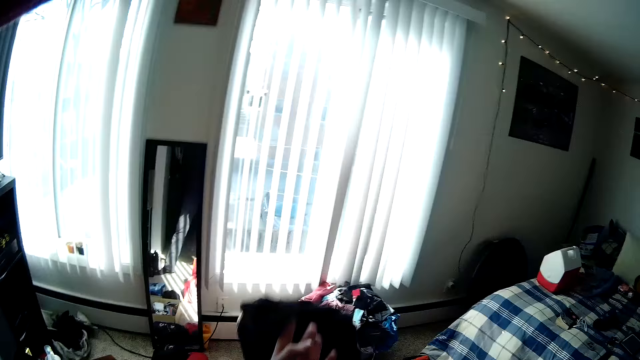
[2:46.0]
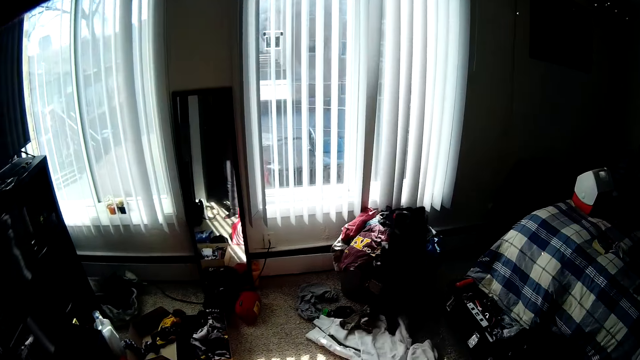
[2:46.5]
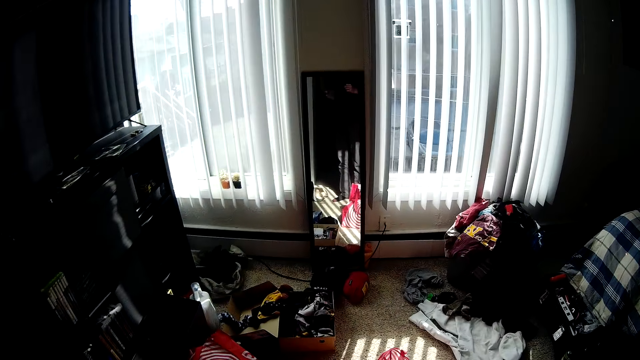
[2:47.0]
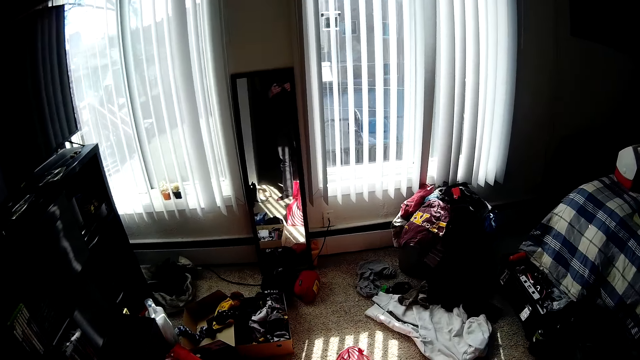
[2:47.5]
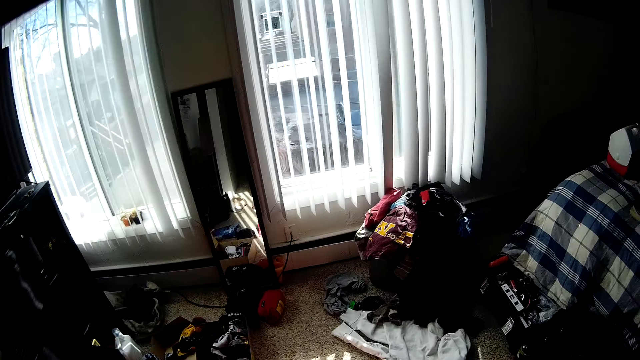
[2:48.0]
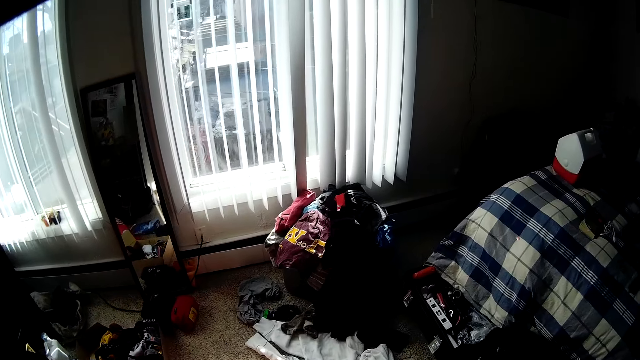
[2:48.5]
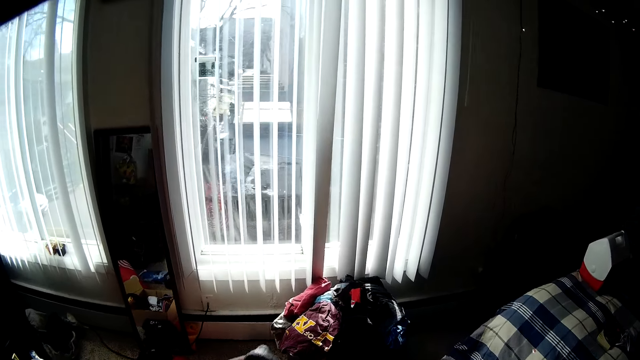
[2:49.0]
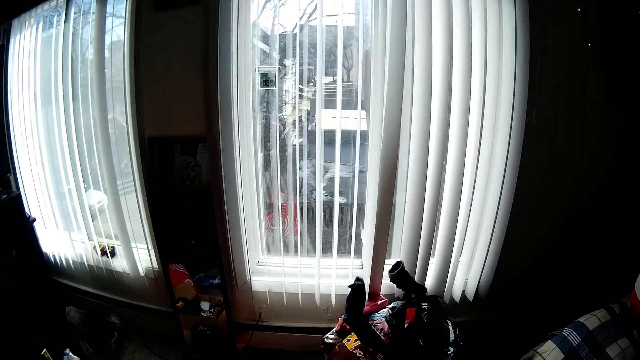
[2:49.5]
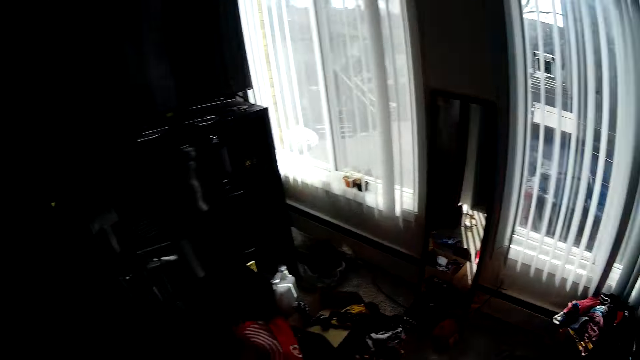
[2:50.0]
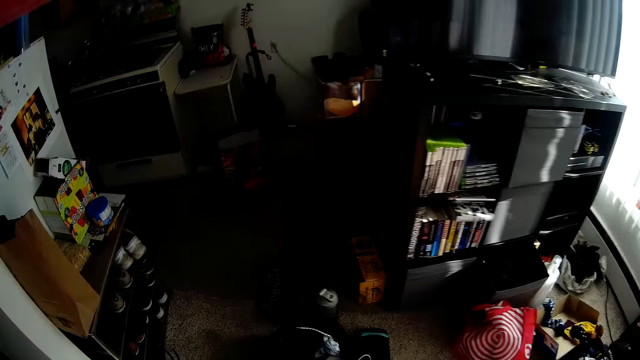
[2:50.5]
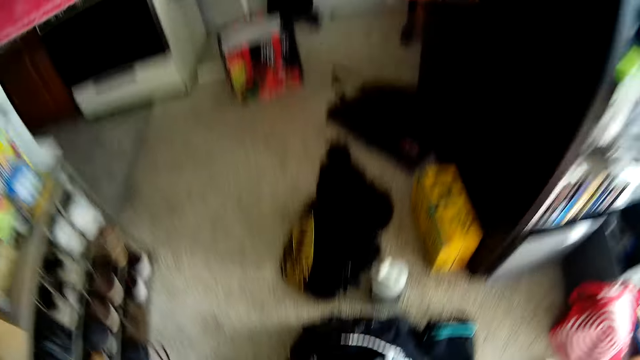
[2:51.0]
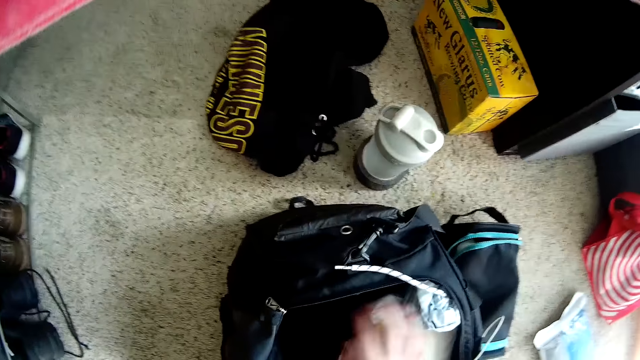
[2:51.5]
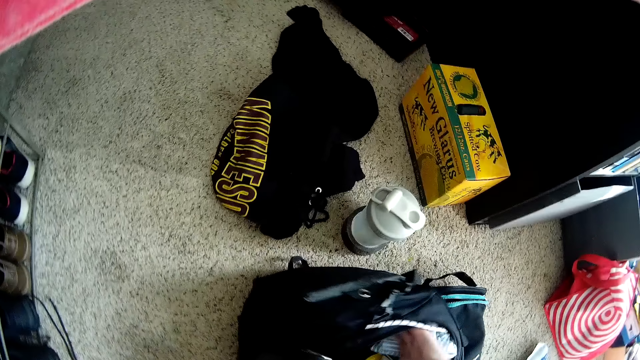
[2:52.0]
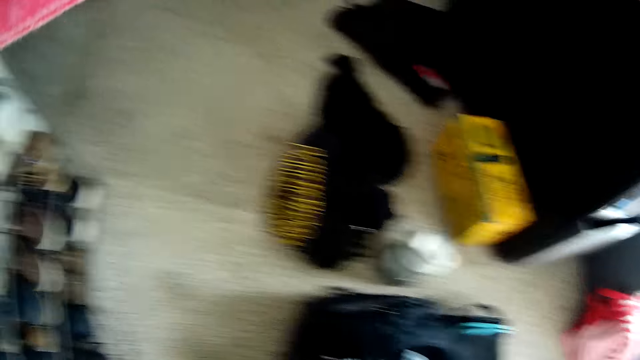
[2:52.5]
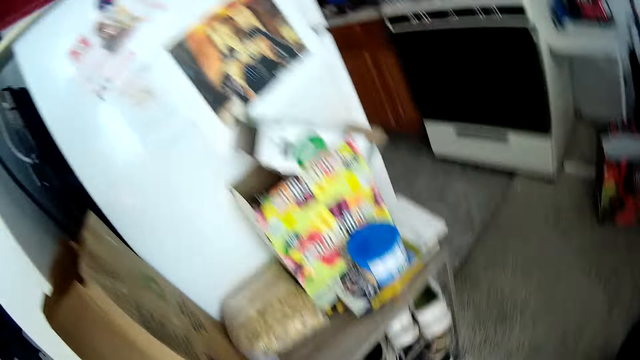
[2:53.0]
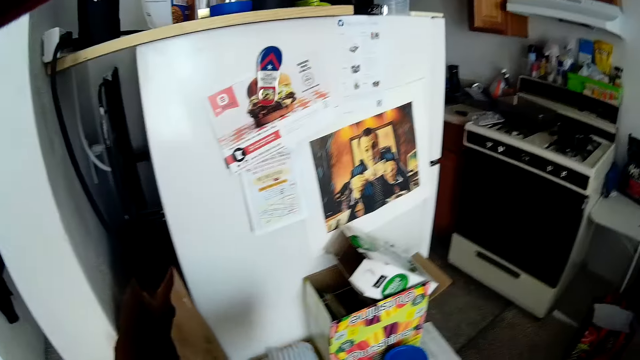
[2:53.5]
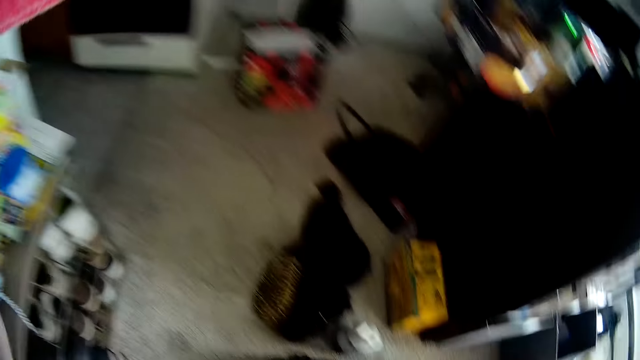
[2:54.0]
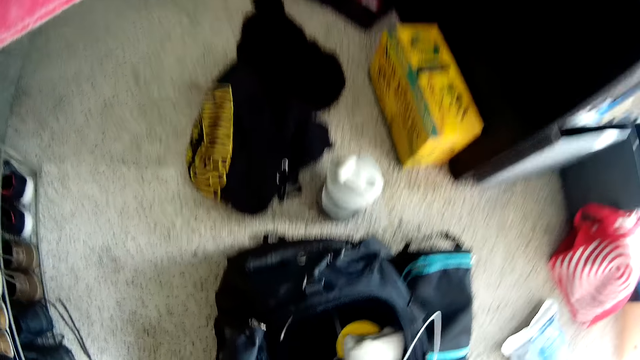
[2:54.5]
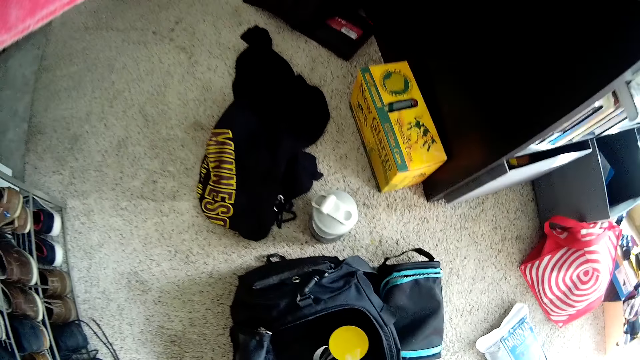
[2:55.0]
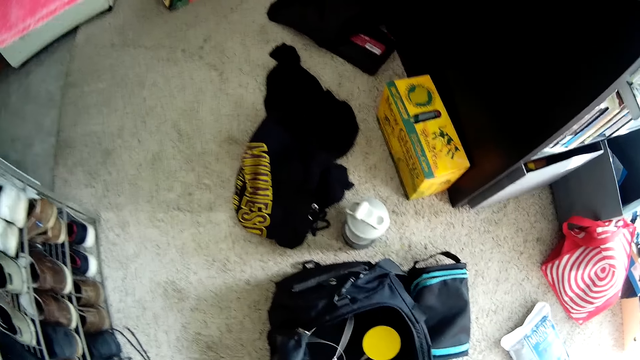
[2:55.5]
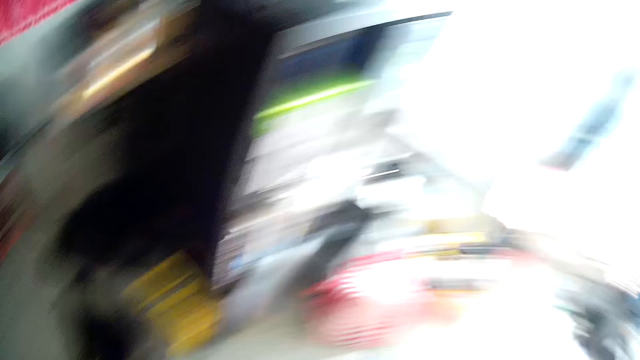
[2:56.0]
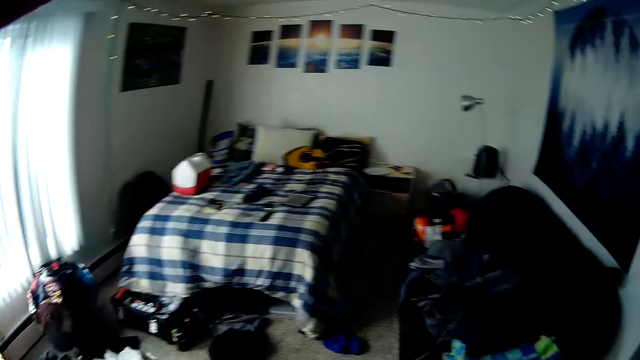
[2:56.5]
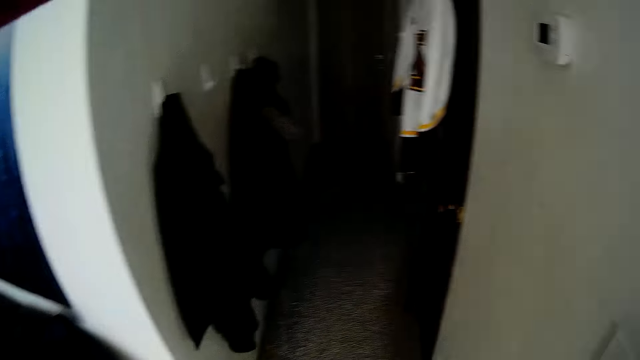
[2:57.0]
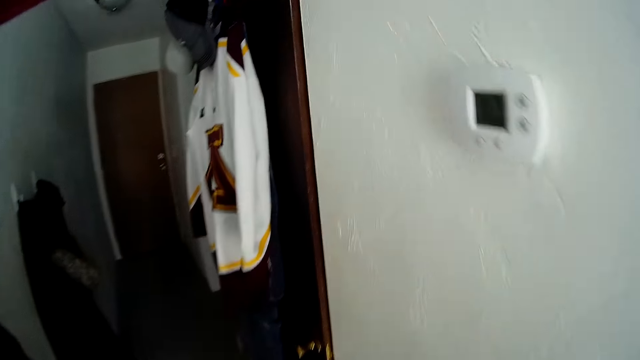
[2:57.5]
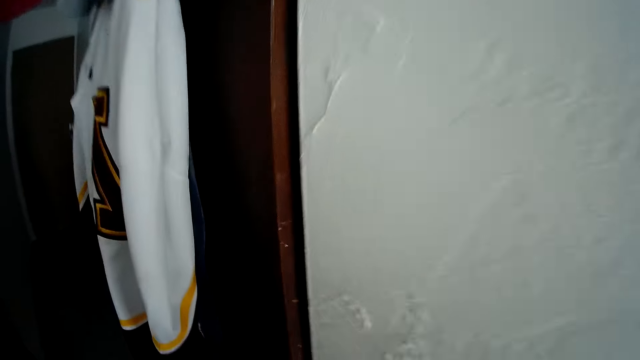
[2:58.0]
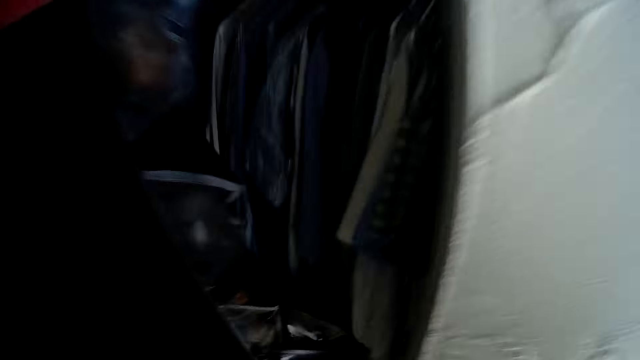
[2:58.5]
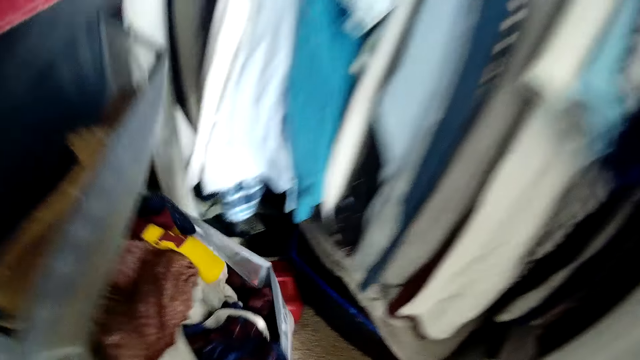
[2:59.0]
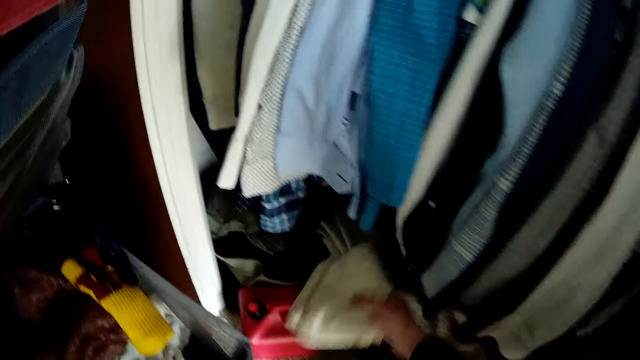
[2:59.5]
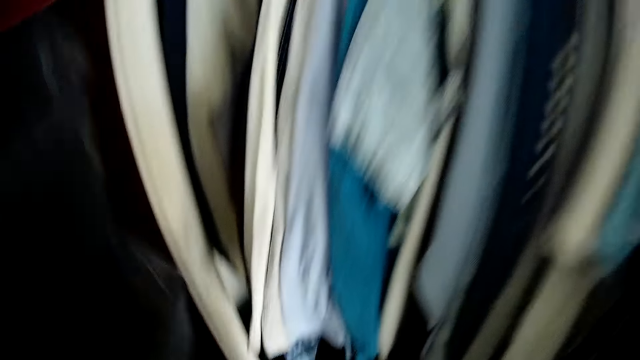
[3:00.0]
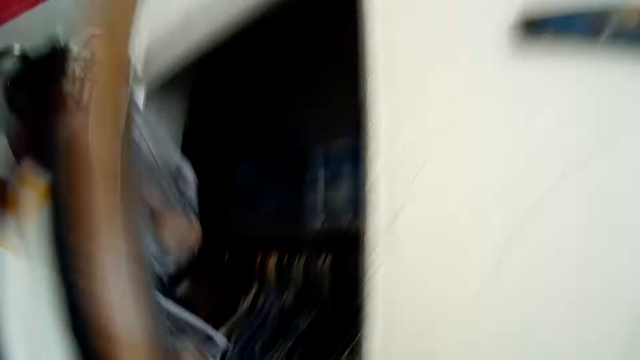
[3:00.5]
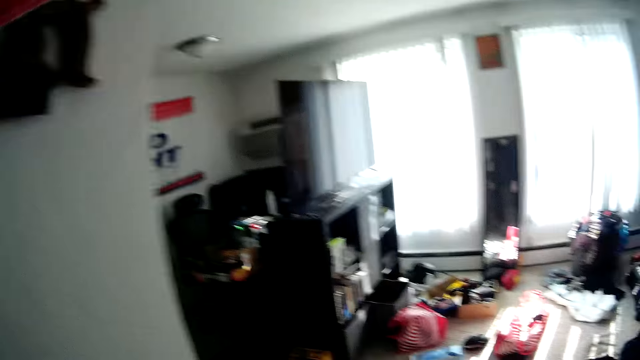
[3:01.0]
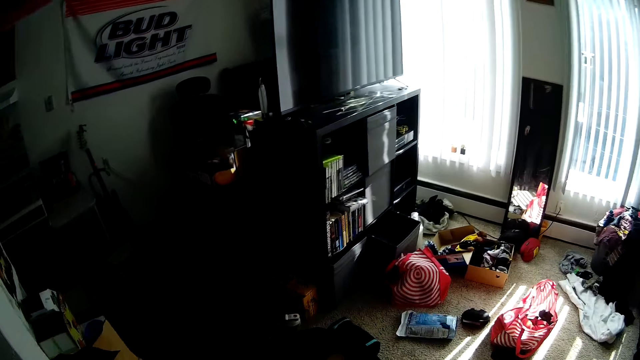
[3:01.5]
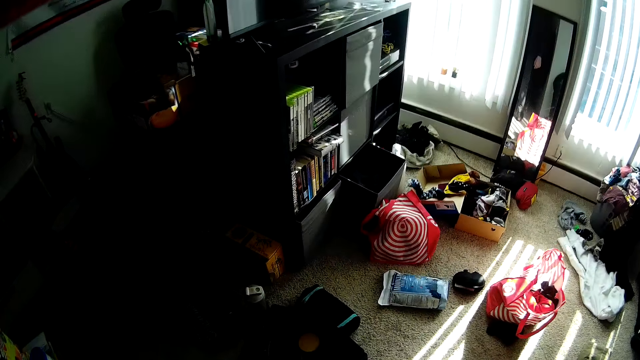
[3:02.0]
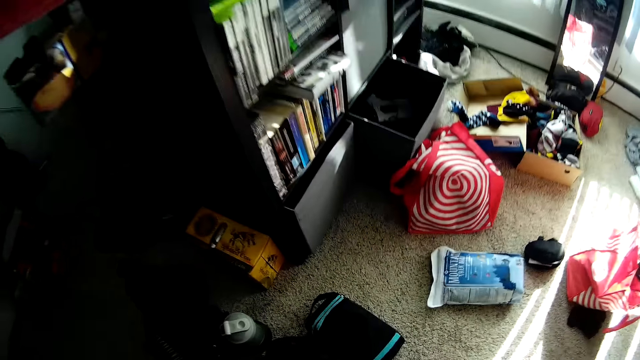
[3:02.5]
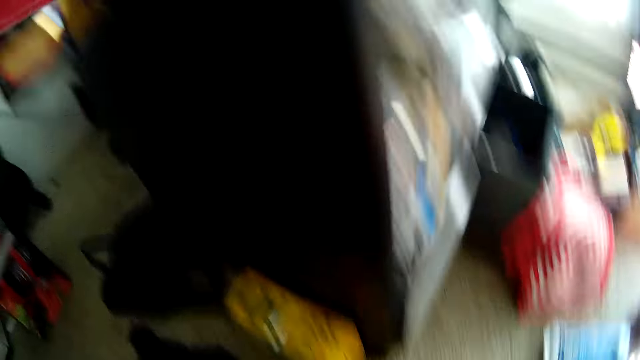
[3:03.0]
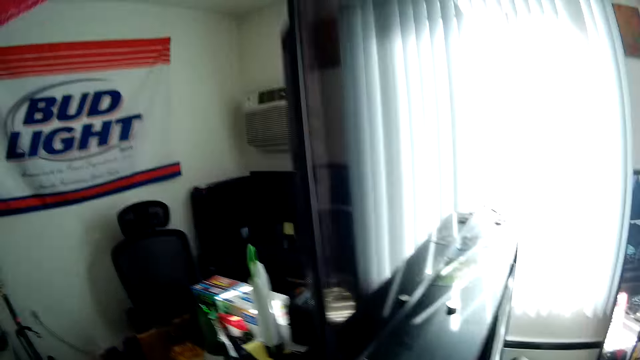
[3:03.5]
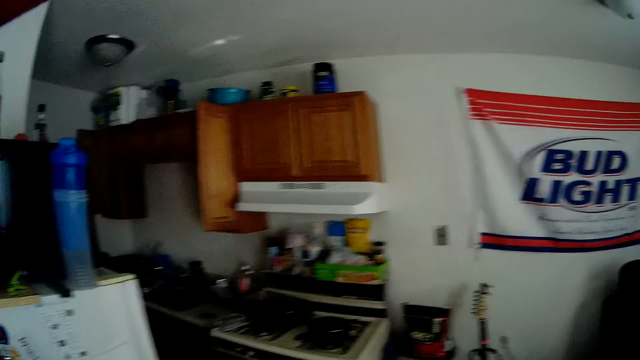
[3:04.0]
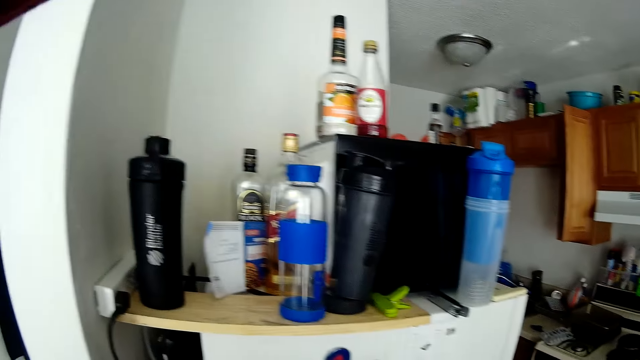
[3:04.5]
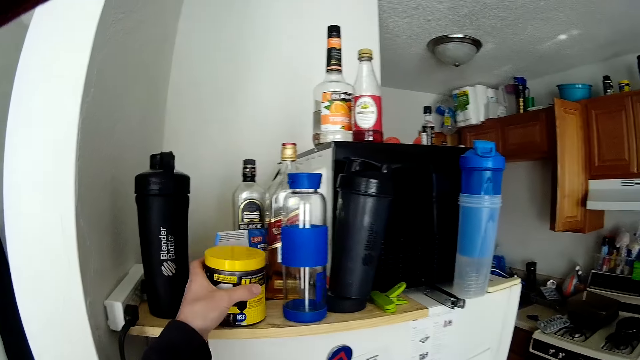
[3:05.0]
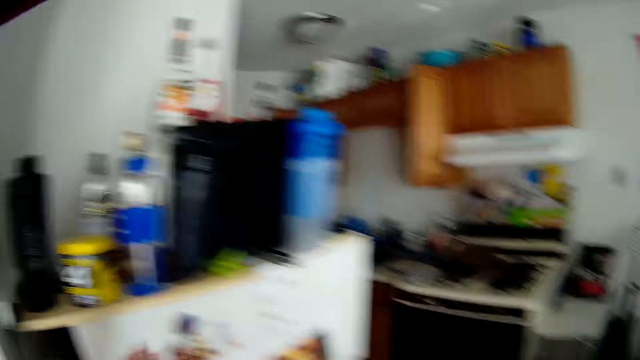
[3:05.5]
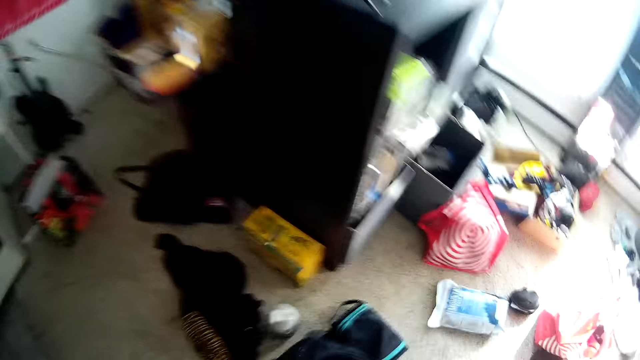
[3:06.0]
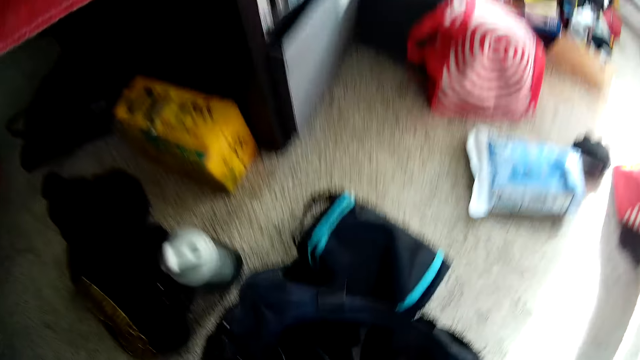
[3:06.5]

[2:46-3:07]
The camera wearer throws the clothes into the laundry basket with his right hand. He throws the clothes into the laundry basket. He picks a cloth from the bag on the floor. He picks the cloth from the bag on the floor again. He walks, opens the closet door, and drops the cloth in his right hand in the closet. He closes the closet door. He turns around. He drops a hair cream container in his left hand on top of the fridge.
